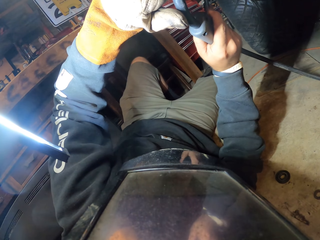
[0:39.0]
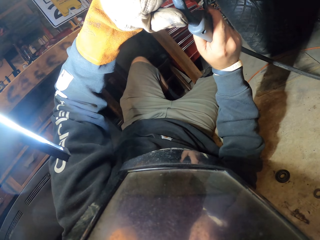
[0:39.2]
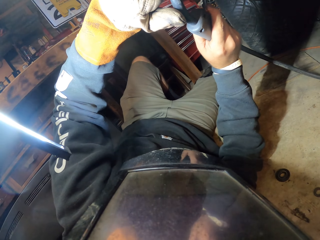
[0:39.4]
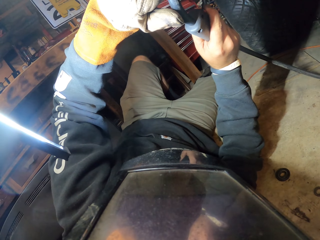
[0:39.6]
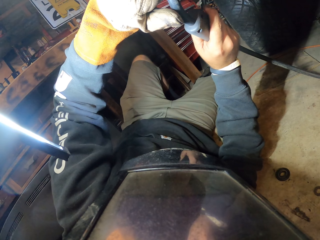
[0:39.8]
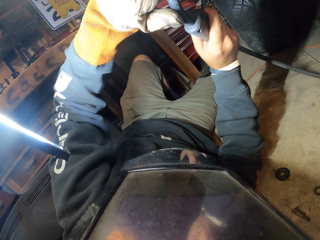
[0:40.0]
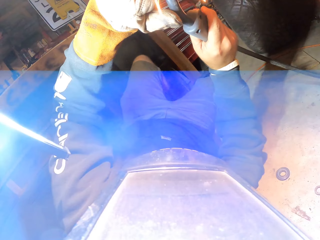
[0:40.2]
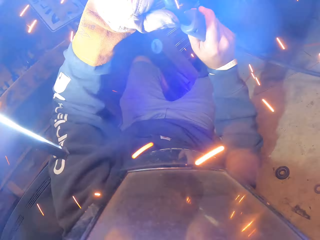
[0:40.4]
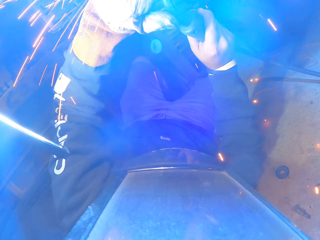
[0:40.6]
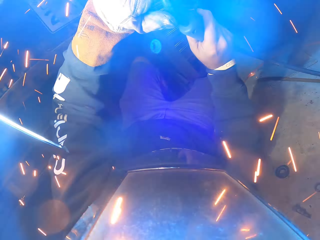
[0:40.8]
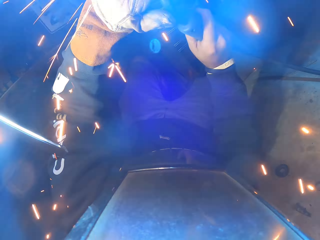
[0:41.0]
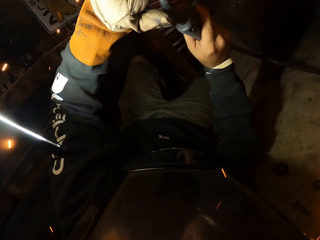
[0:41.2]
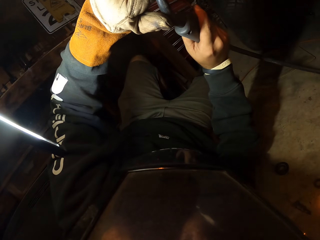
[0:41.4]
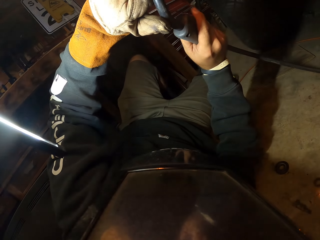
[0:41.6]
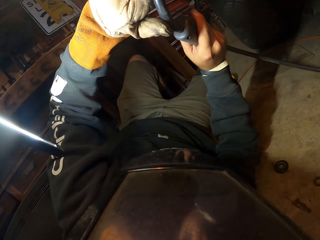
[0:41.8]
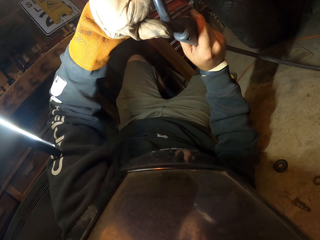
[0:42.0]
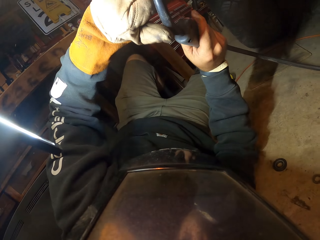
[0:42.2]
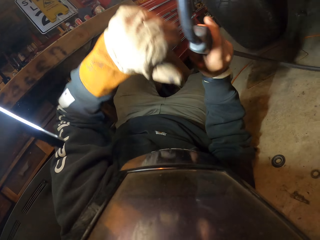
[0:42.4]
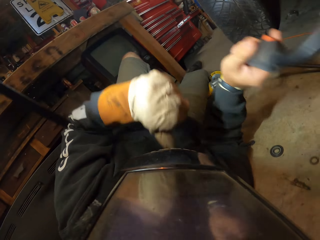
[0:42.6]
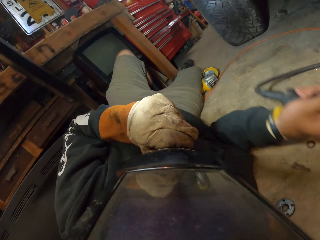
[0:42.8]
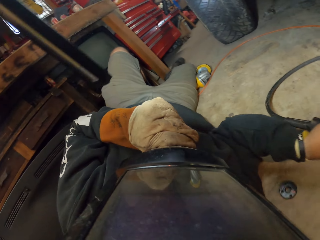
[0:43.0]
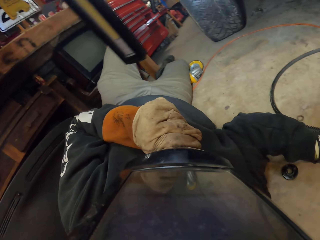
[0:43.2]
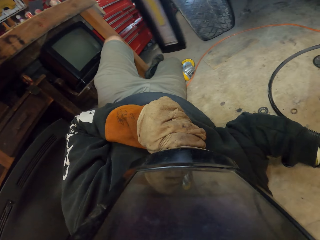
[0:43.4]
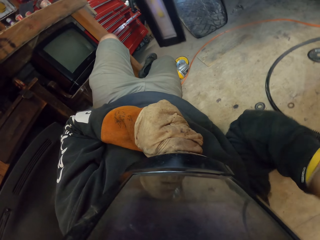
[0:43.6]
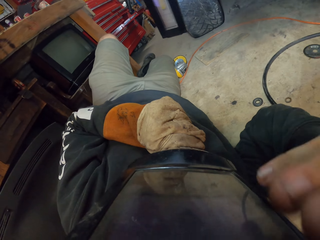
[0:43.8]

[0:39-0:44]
The camera wearer welds a car with a welding machine. They put down the welder.
